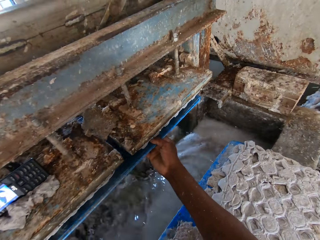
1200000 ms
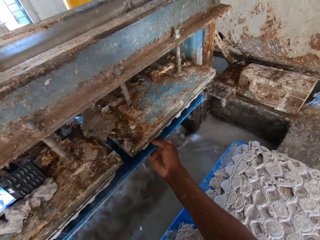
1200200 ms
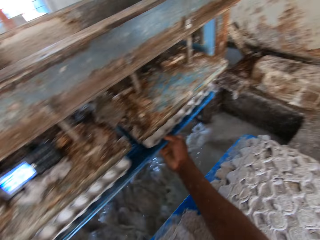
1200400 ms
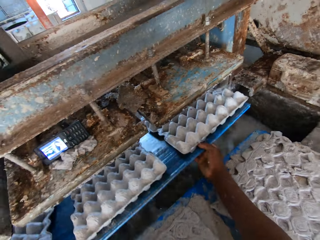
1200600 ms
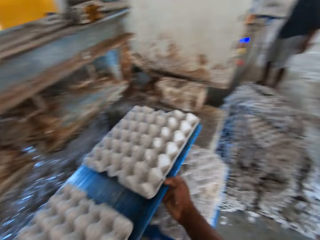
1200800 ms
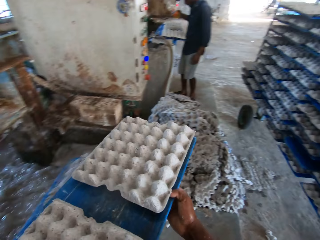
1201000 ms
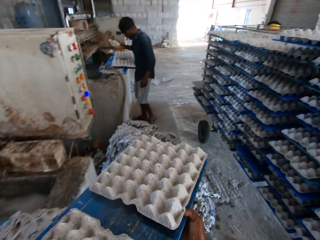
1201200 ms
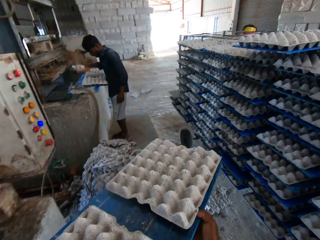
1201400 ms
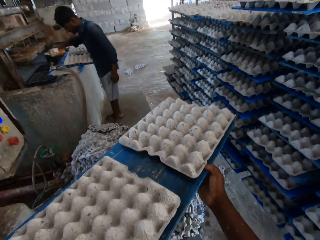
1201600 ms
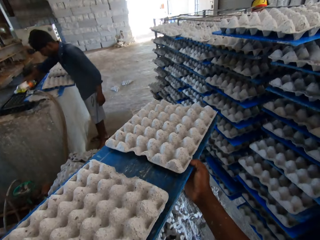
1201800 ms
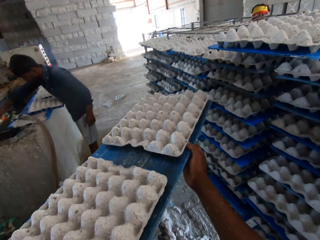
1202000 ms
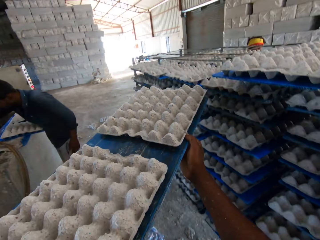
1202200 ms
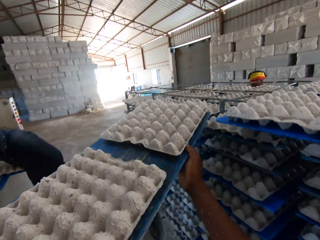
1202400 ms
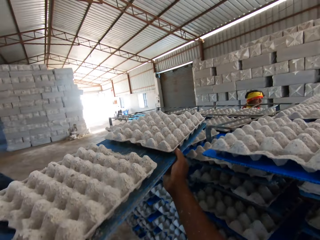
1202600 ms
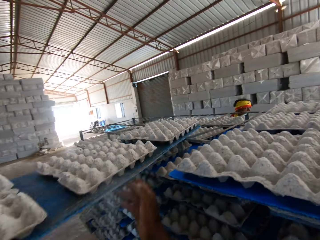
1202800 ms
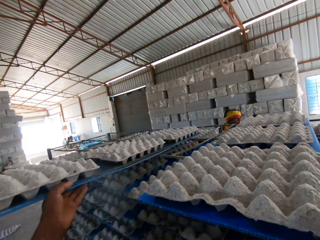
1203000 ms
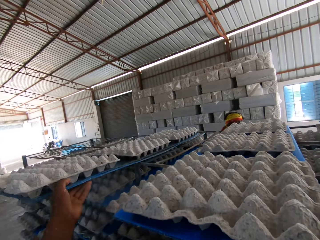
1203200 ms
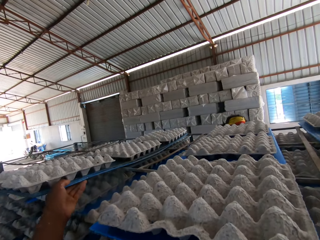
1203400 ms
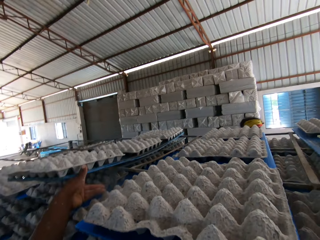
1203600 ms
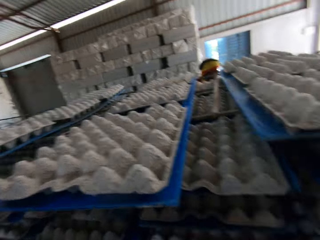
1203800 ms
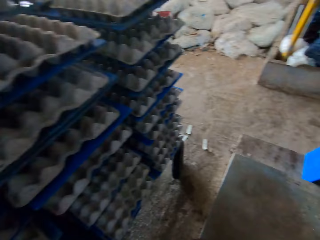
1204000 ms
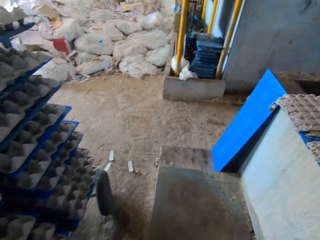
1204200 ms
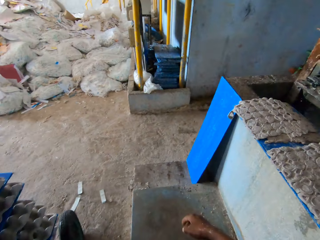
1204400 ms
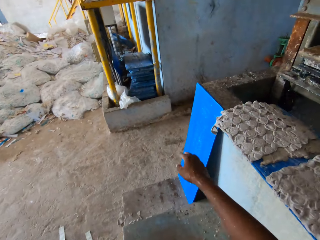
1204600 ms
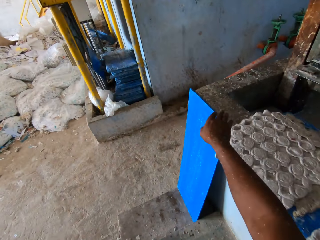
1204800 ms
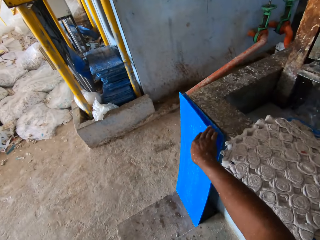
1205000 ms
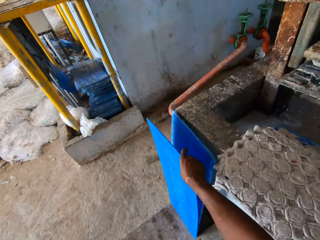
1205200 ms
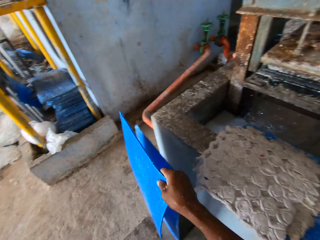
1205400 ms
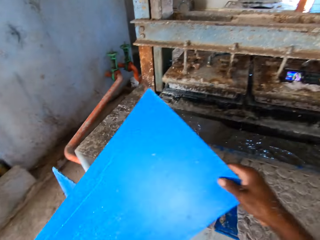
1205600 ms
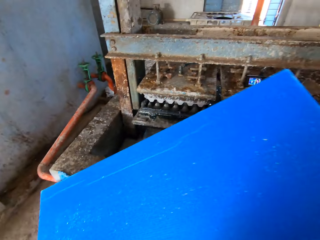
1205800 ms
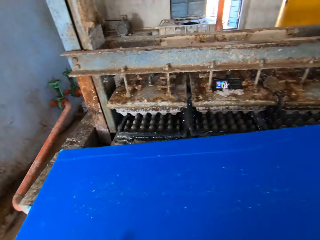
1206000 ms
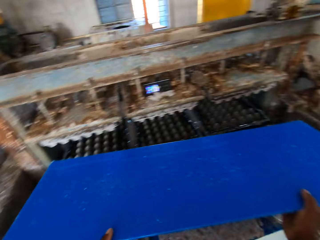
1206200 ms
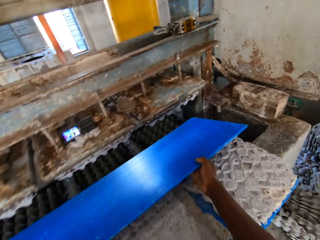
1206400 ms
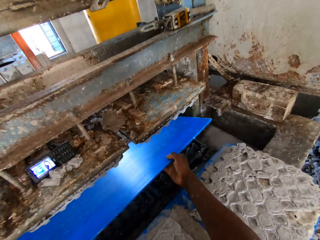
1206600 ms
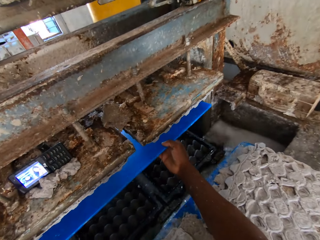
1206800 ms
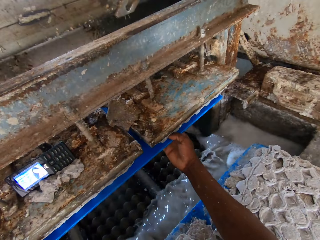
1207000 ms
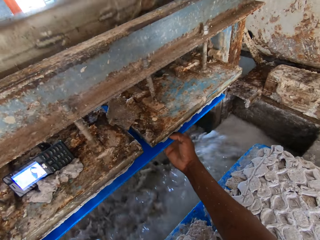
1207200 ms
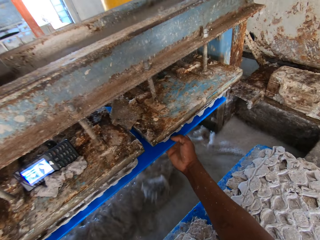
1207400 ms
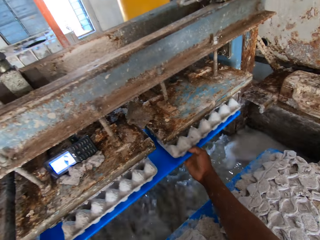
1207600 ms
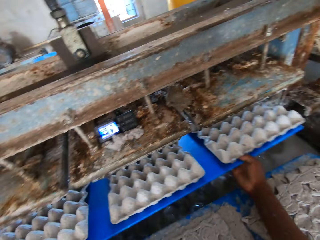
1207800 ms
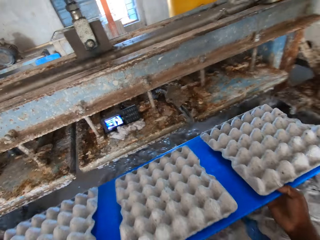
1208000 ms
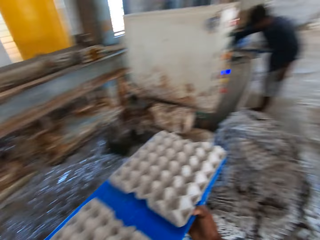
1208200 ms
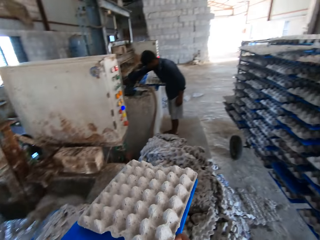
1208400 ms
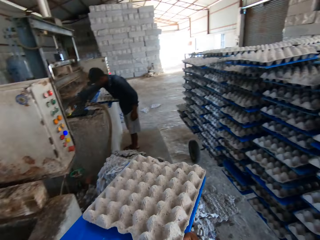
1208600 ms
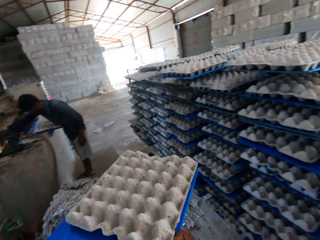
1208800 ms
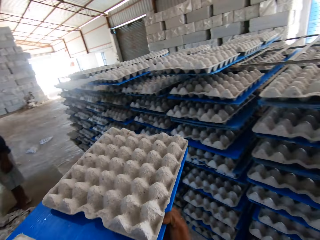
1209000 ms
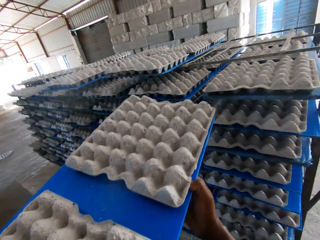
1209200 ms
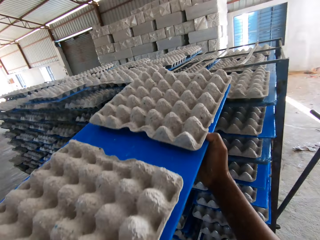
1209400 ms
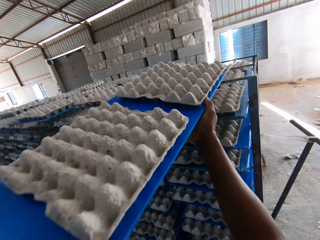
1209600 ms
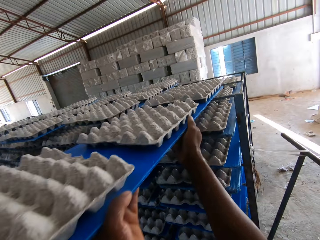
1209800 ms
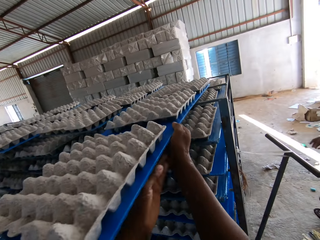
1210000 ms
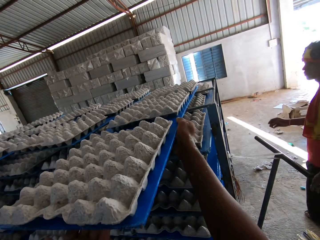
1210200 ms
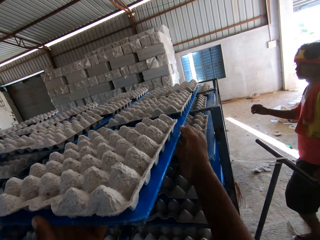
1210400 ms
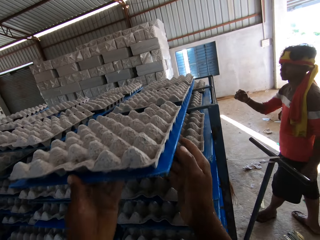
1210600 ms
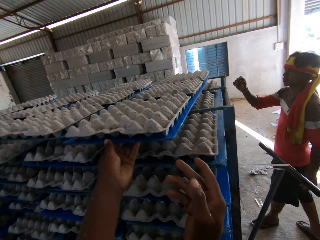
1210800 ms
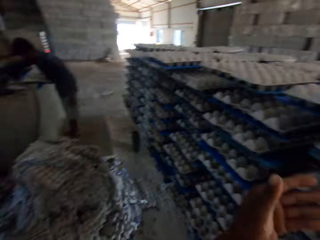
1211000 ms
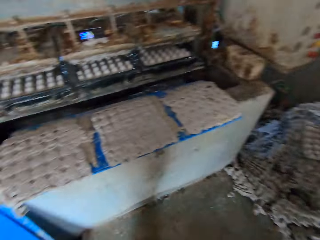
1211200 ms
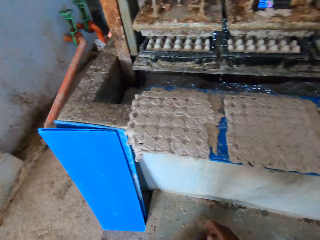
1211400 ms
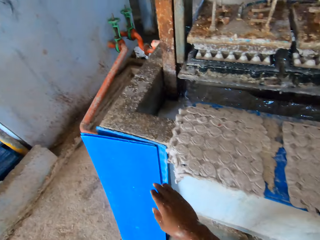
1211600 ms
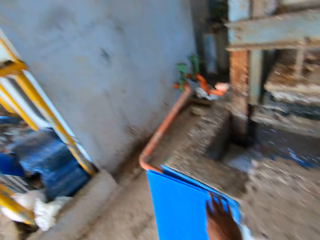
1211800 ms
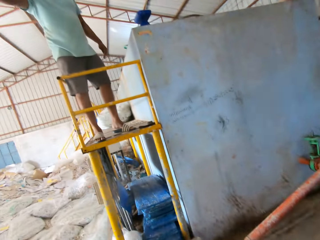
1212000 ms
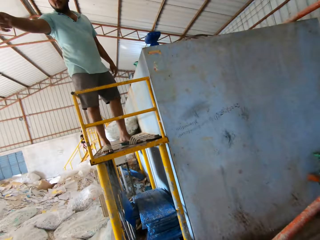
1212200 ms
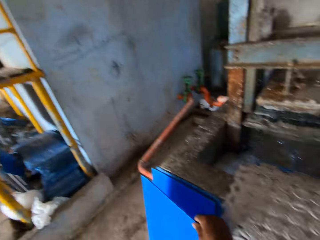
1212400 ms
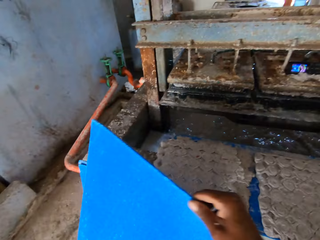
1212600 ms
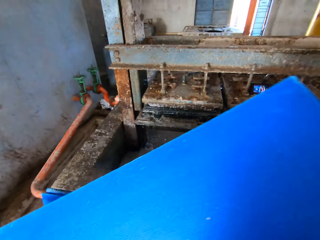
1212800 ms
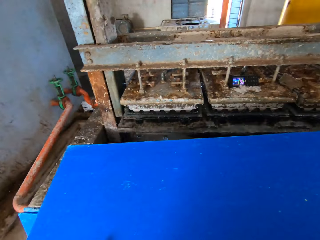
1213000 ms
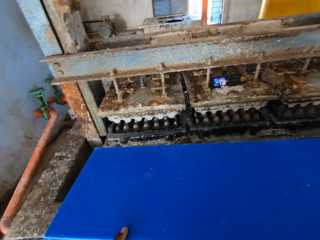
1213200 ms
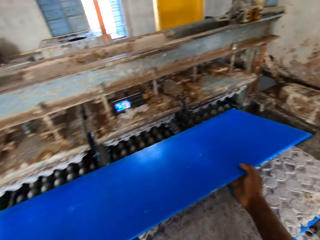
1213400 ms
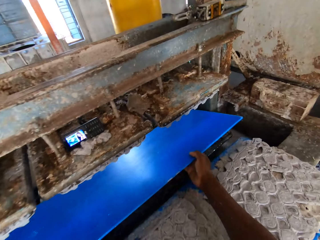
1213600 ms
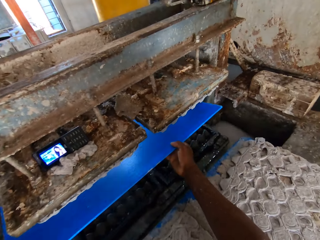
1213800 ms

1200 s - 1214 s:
The camera wearer places the plywood or board on the machine. He collects some egg trays from the pulp molding machine with the board in his hands. He picks the plywood from the machine. He walks around. He puts the board in the tray rack with both hands. He walks around. He picks the board from the ground with his right hand. He places the plywood on the machine and collects some egg trays from the pulp molding machine with the board in his hands. He picks the plywood from the machine. He puts the board in the tray rack with both hands. He picks the board from the ground with his right hand.

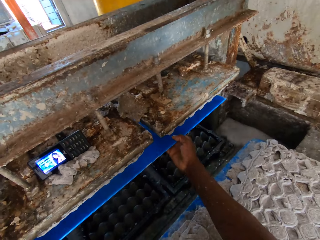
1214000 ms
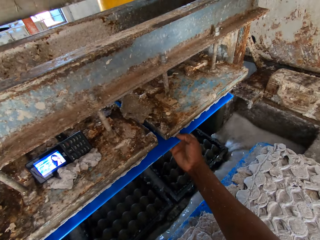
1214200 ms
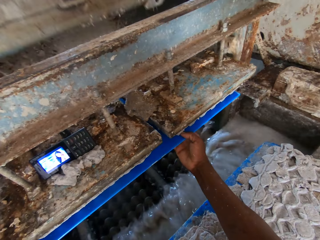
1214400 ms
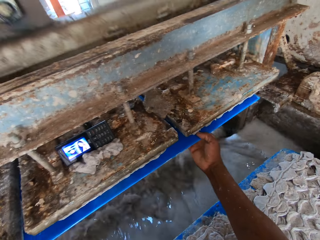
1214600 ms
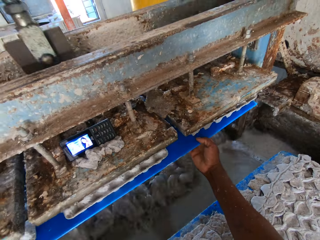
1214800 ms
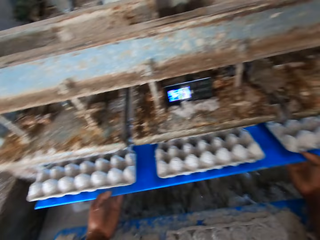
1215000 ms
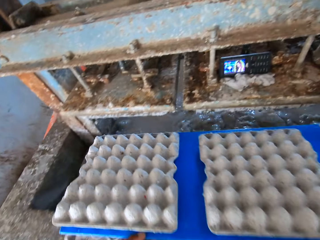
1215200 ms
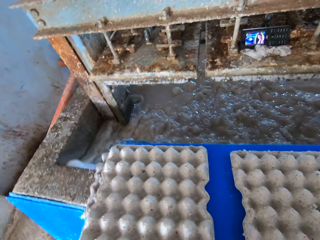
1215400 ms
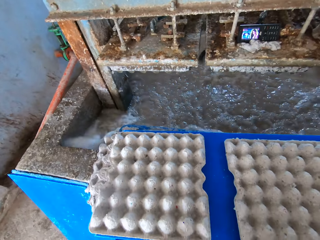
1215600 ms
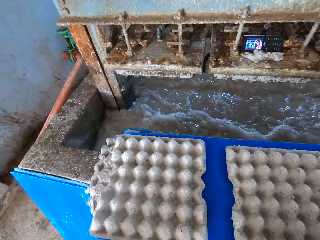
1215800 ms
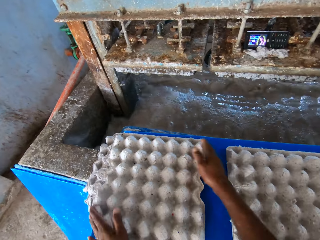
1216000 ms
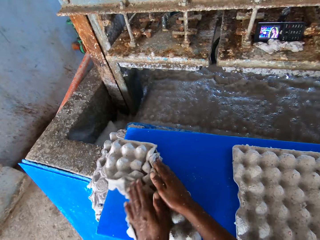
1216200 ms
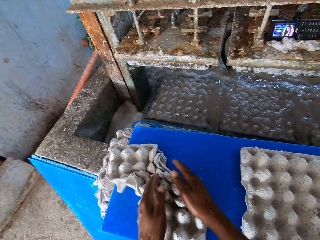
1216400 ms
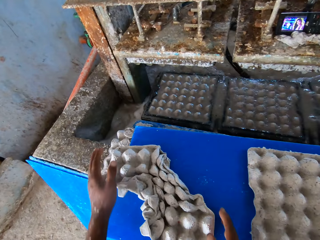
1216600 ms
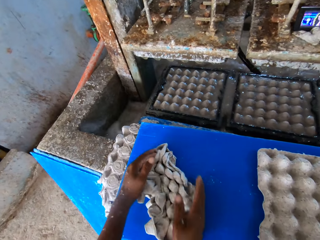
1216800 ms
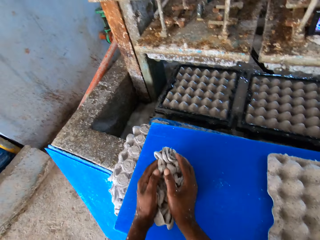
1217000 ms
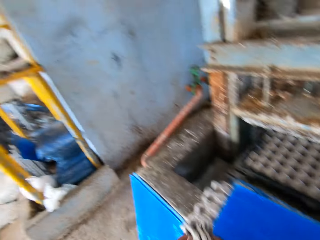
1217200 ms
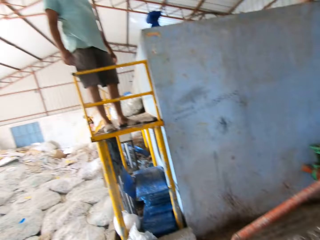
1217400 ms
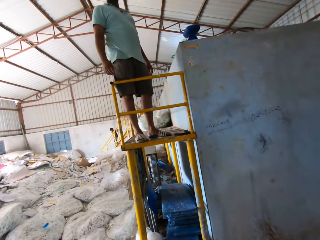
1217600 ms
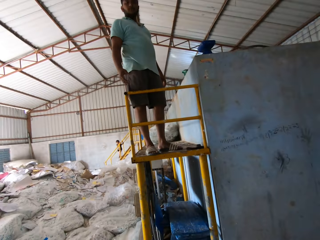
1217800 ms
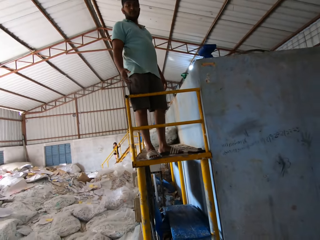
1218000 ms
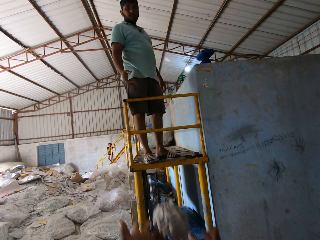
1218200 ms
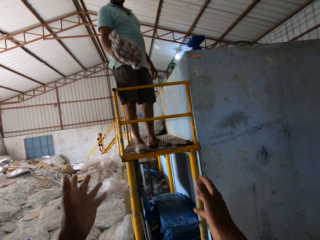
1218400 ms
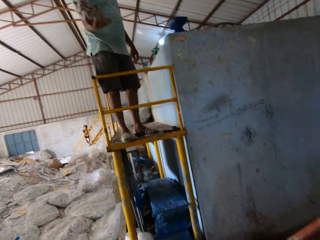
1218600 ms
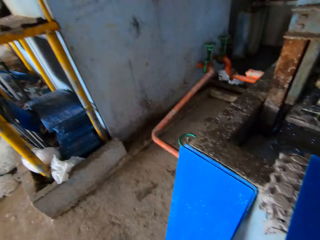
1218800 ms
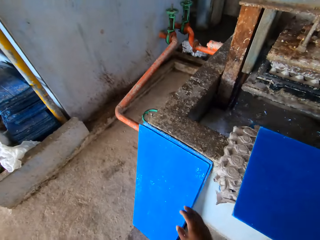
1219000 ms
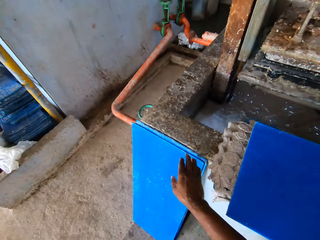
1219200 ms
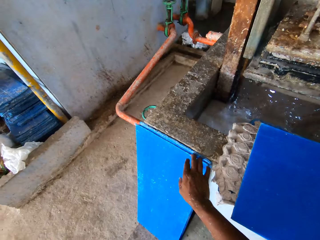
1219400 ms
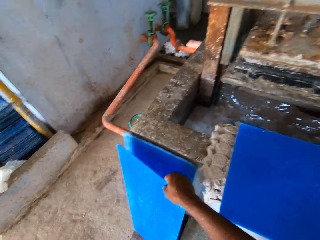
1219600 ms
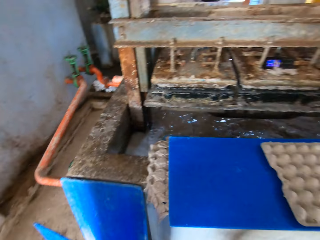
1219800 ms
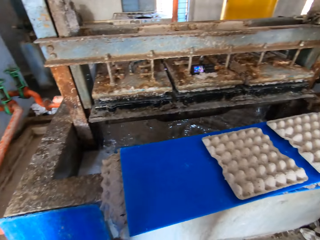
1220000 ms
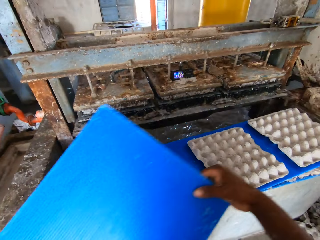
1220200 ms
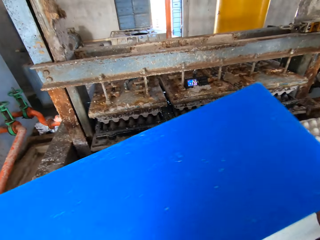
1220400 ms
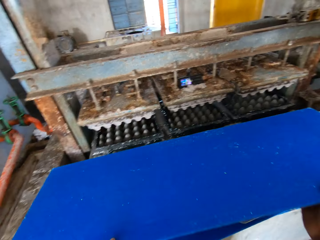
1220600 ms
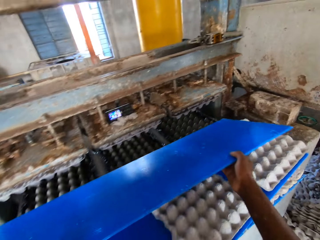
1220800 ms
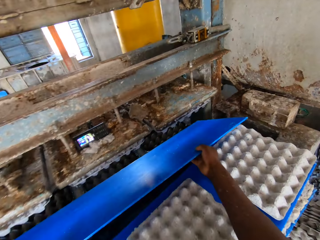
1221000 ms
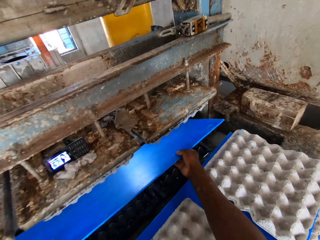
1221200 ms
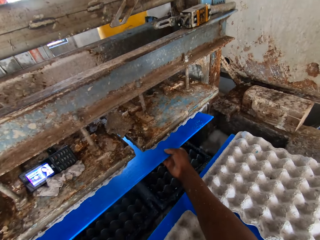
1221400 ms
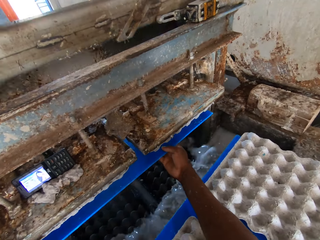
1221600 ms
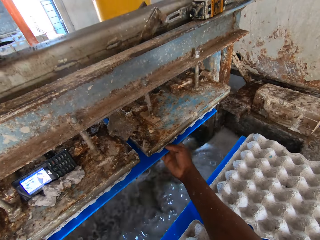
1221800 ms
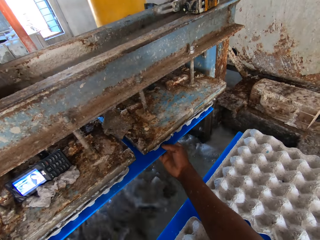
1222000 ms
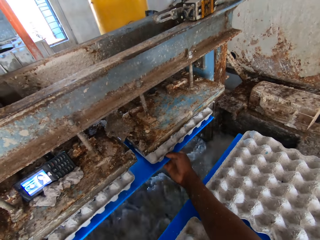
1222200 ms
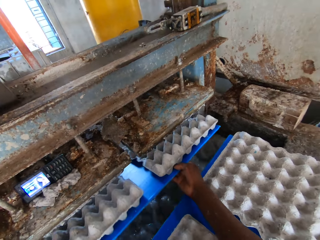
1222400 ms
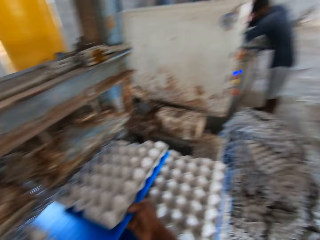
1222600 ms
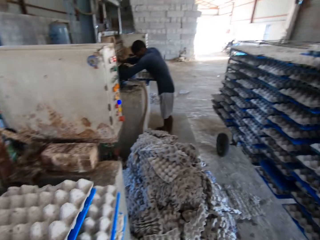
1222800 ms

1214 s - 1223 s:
The camera wearer collects some egg trays from the pulp molding machine with the board or plywood in his hands. He places the plywood on the machine. He picks the plywood from the machine. He drops the board on the board of smashed egg trays with his hands. He squeezes an egg tray on the board with both hands. He folds the egg tray. He looks around. He throws the squeezed egg tray to a man. The man catches the squeezed egg tray with his right hand. The camera wearer picks the board from the ground with his right hand. He places the plywood on the machine and collects some egg trays from the pulp molding machine with the board in his hands.
